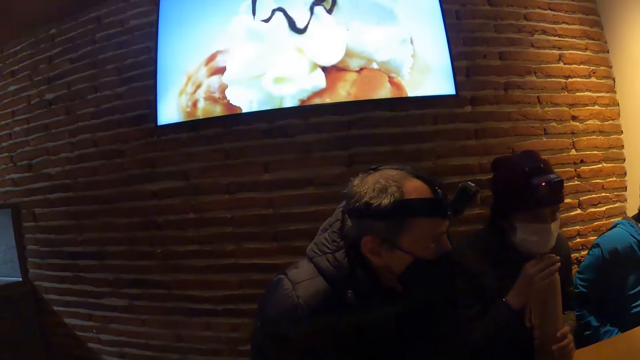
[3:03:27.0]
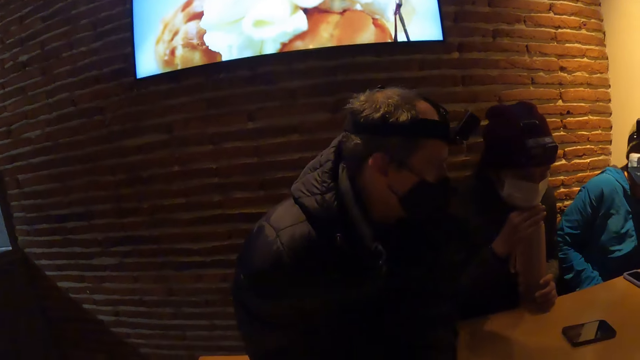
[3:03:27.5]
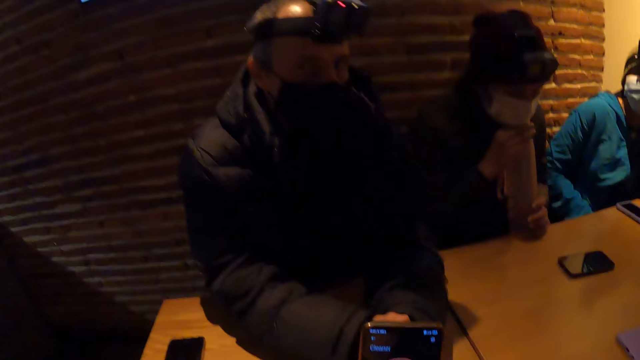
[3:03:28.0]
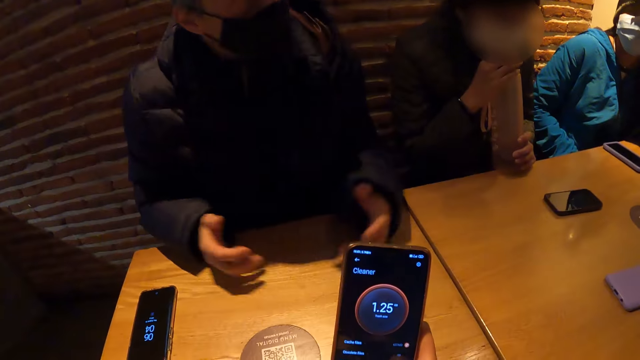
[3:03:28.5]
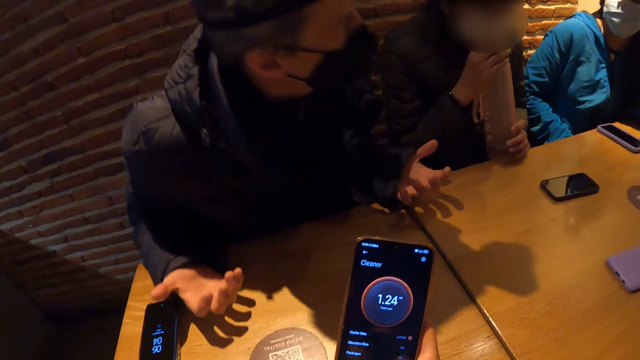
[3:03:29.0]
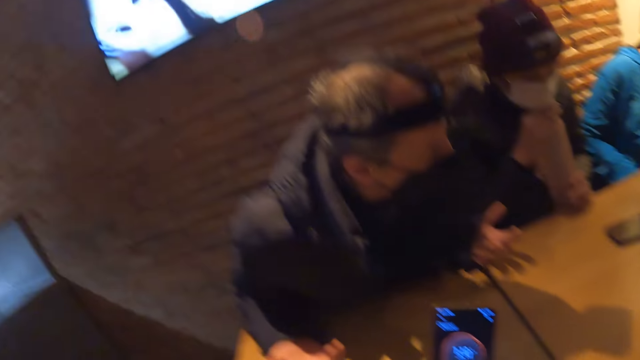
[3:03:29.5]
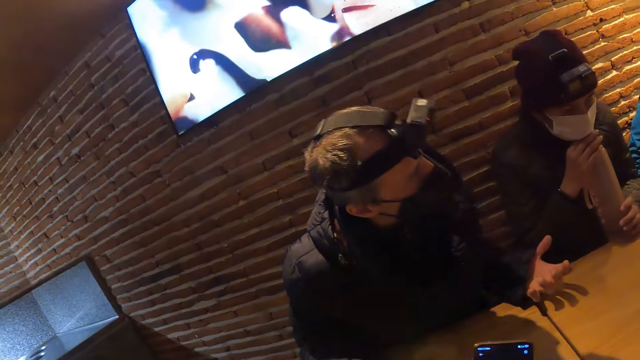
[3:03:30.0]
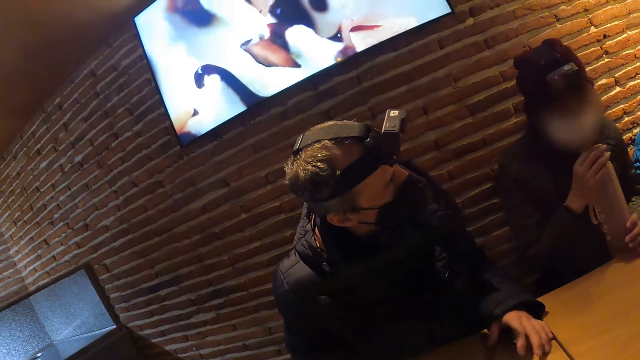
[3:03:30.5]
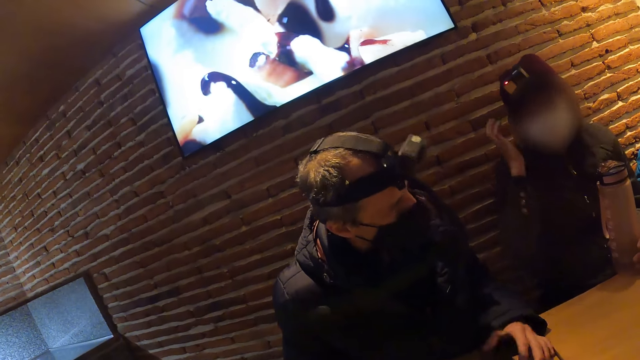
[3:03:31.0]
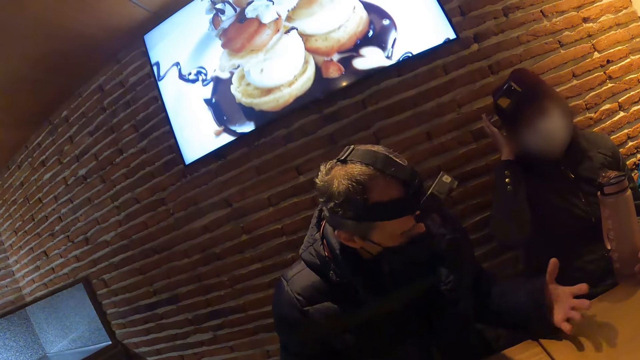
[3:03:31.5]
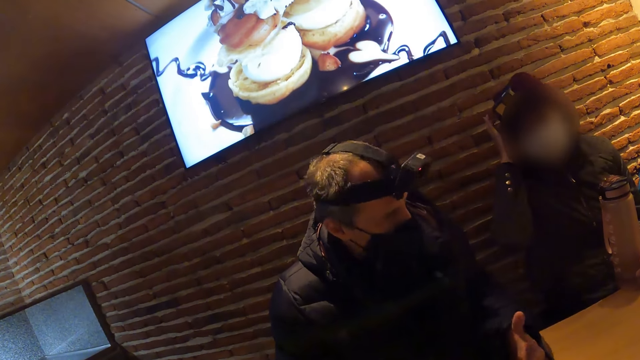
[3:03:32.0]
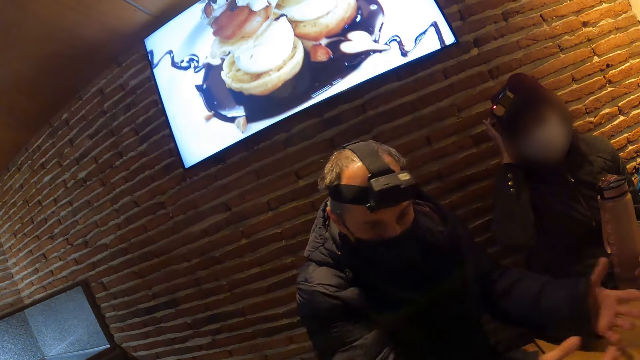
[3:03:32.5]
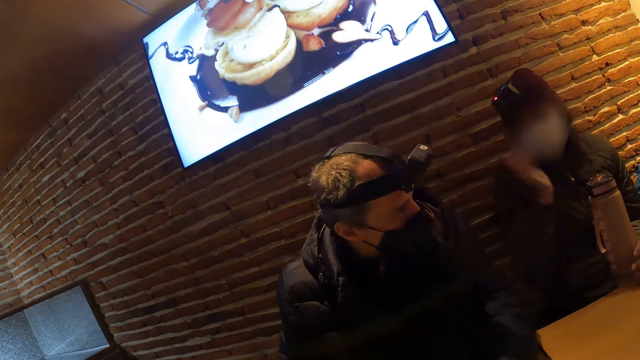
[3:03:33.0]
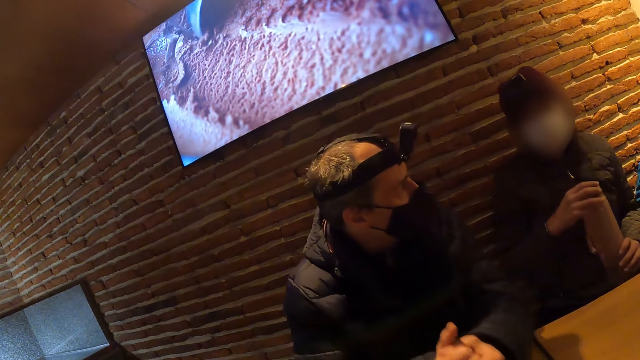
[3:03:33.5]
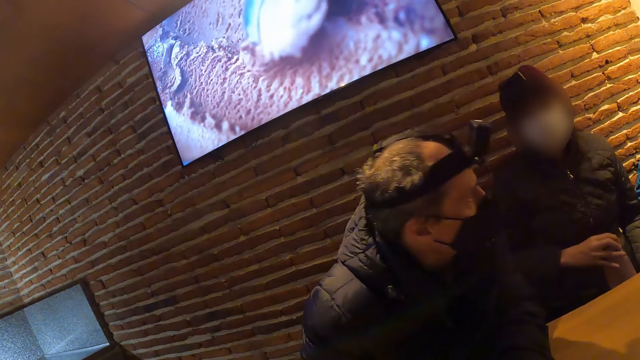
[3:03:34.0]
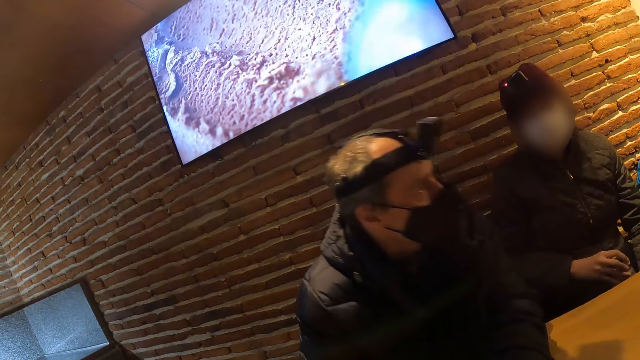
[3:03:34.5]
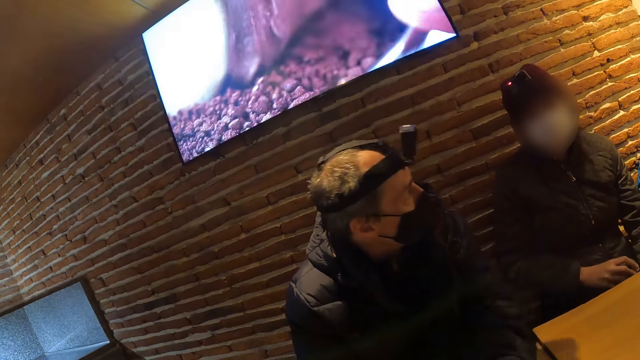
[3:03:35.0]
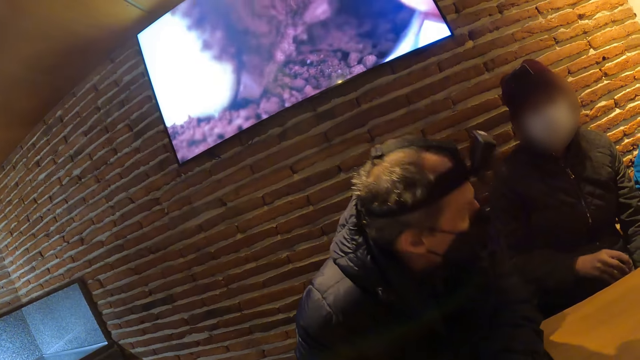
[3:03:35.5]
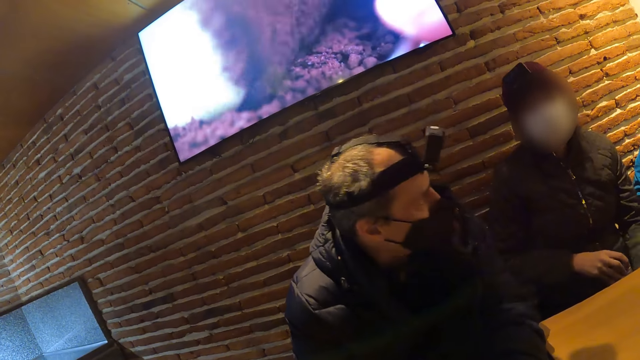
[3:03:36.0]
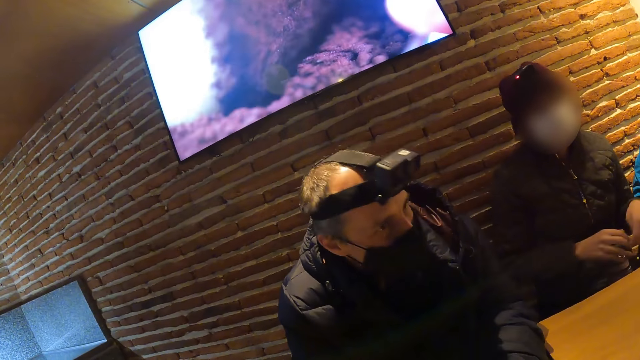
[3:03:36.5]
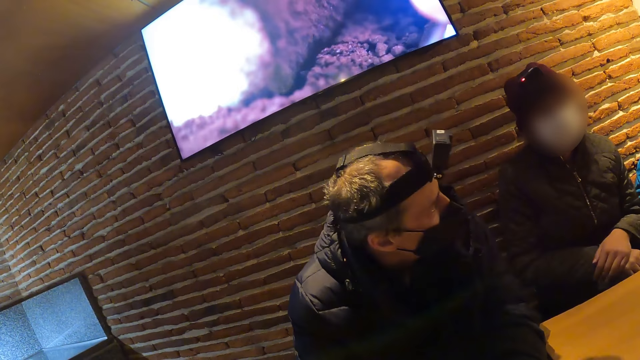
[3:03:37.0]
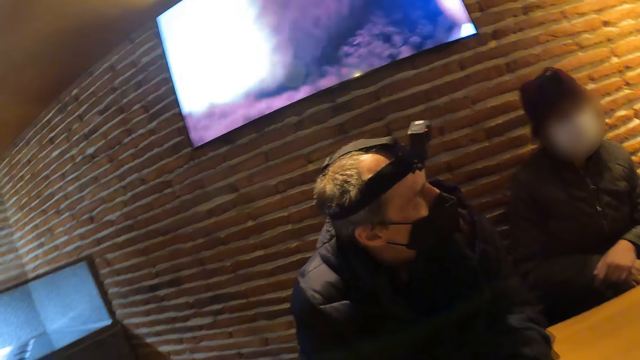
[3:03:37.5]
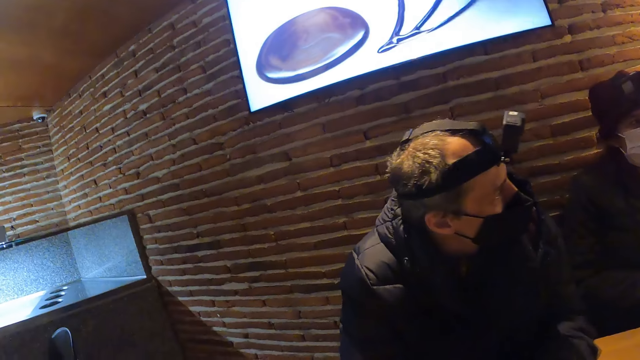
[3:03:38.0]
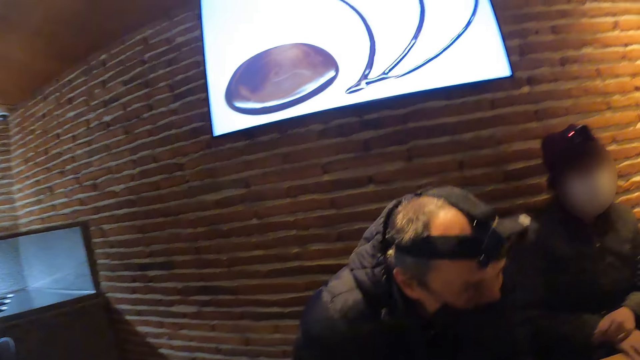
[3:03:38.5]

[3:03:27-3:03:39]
The woman places her head on her right hand on the water bottle on the table. The camera wearer holds the phone with her right hand. She stares at her phone. She stares at the television. The woman removes her head from her right hand on the water bottle on the table and removes her right hand from the water bottle on the table. The woman scratches her hair with her right hand. The woman places her right hand on the water bottle on the table. The woman picks up the water bottle from the table with her left hand. The woman places the water bottle on her lap with her hands. The woman removes her right hand from the water bottle on the lap. The woman places her right hand on the water bottle on her lap. The woman places her left hand on her right hand on the water bottle on her lap.

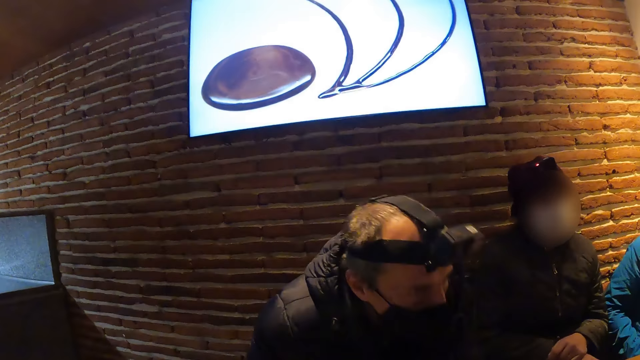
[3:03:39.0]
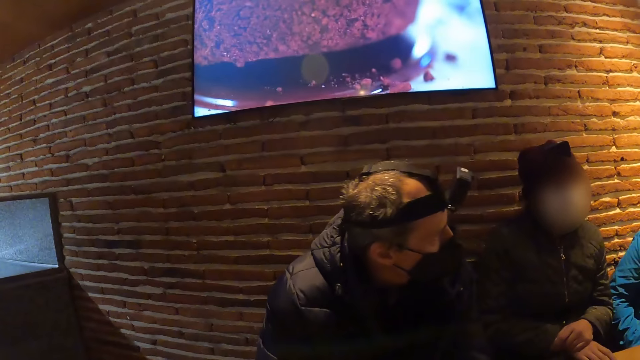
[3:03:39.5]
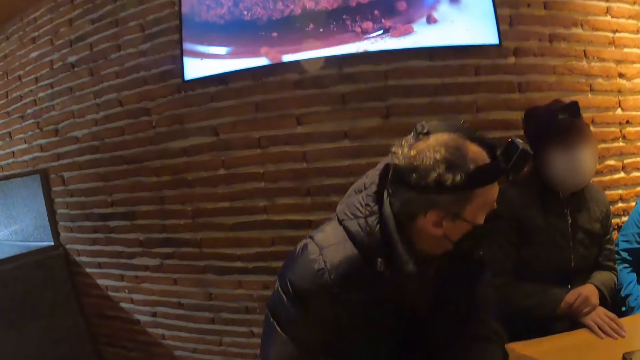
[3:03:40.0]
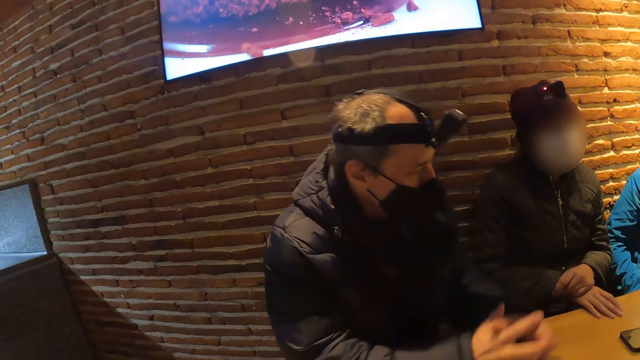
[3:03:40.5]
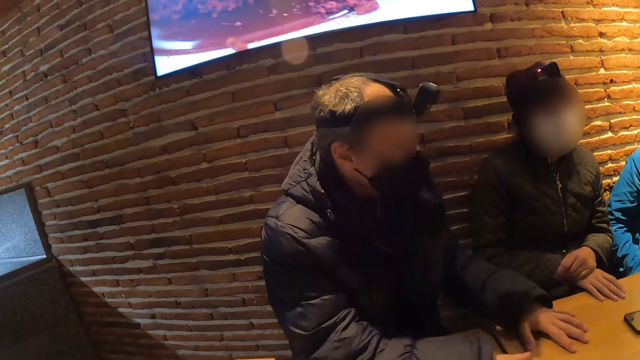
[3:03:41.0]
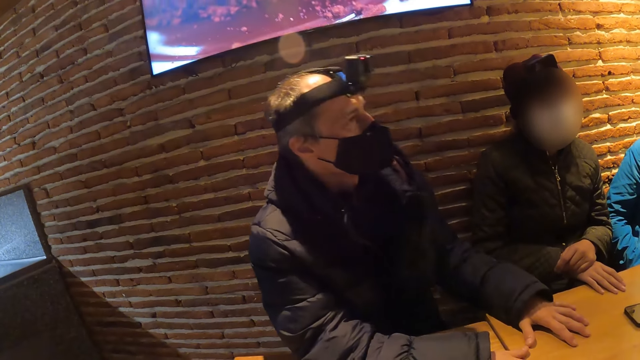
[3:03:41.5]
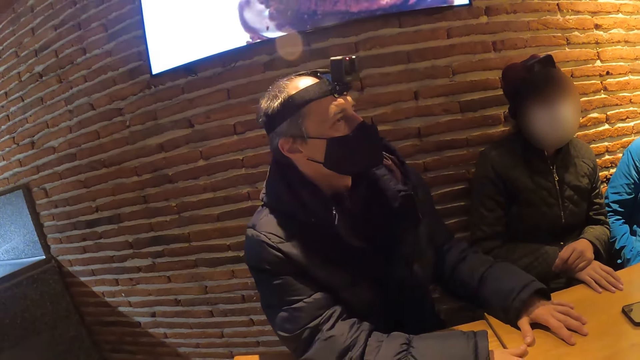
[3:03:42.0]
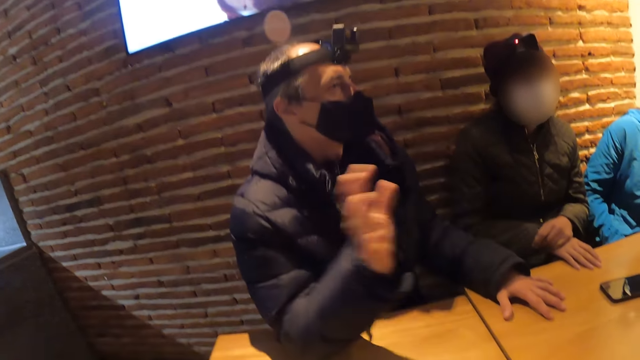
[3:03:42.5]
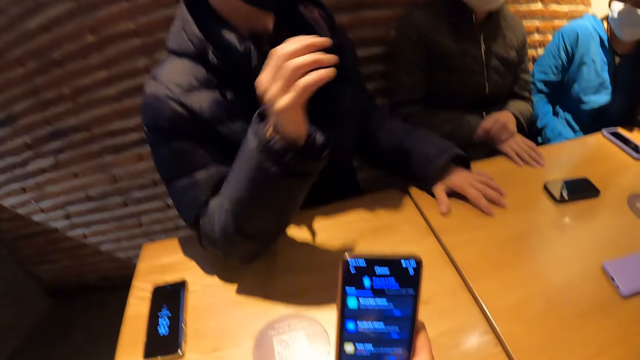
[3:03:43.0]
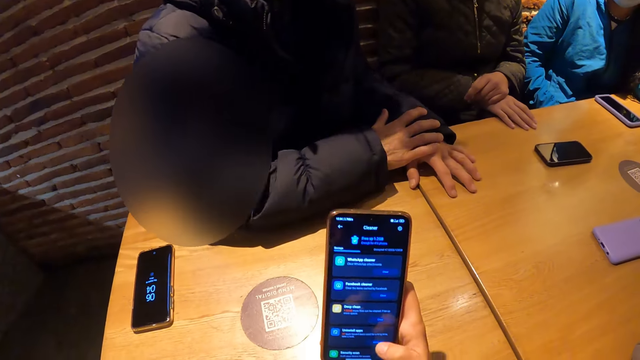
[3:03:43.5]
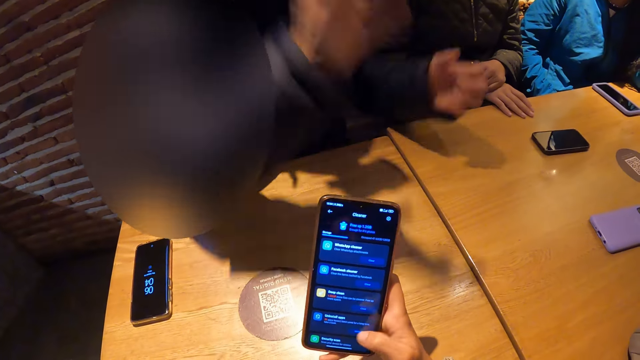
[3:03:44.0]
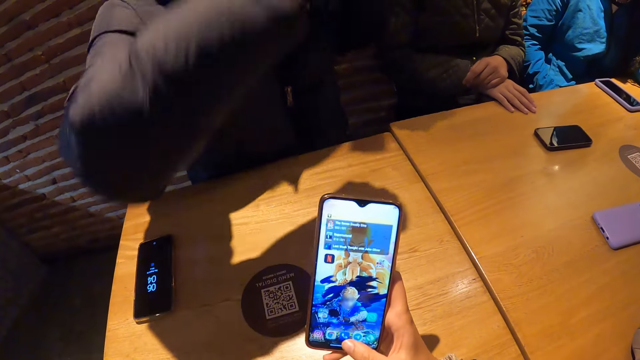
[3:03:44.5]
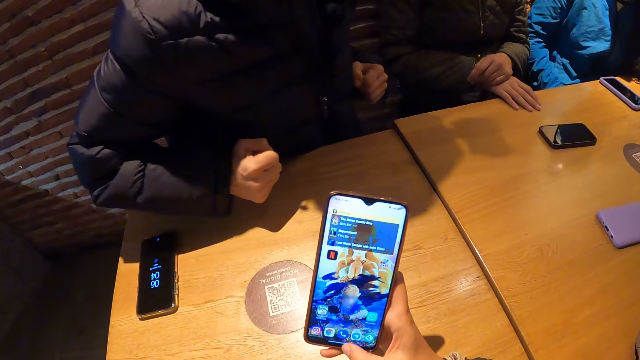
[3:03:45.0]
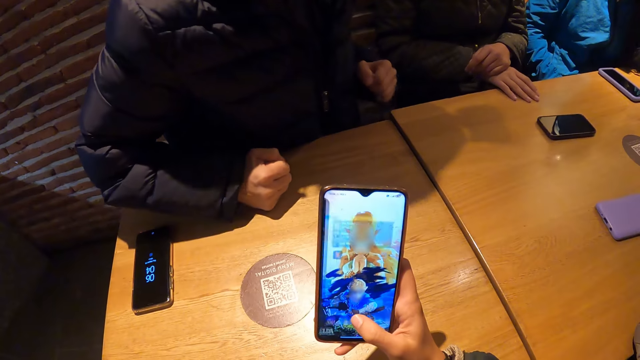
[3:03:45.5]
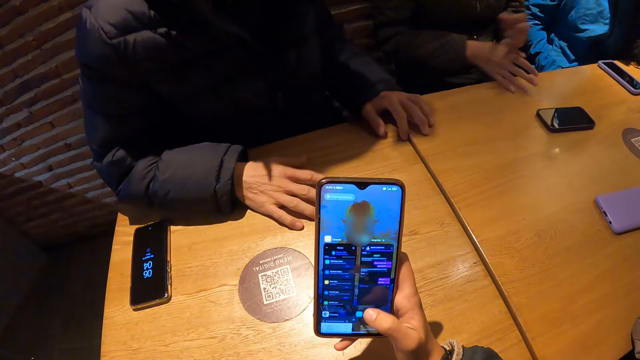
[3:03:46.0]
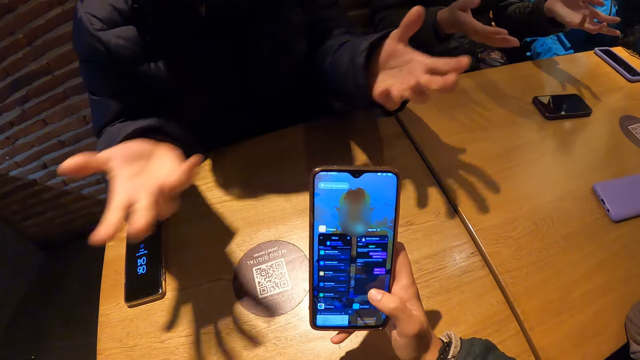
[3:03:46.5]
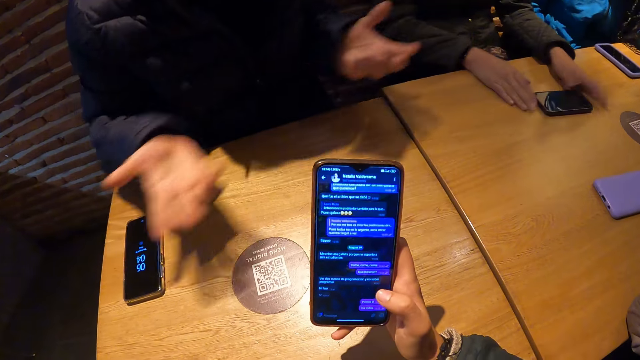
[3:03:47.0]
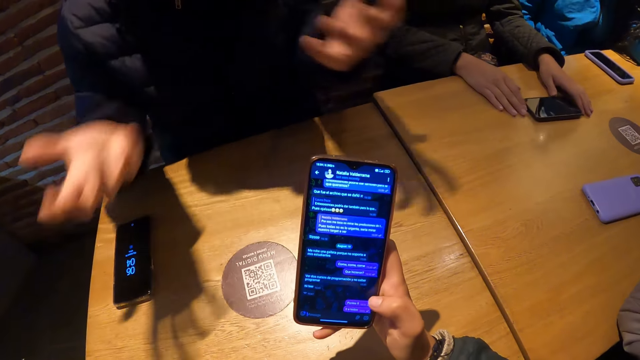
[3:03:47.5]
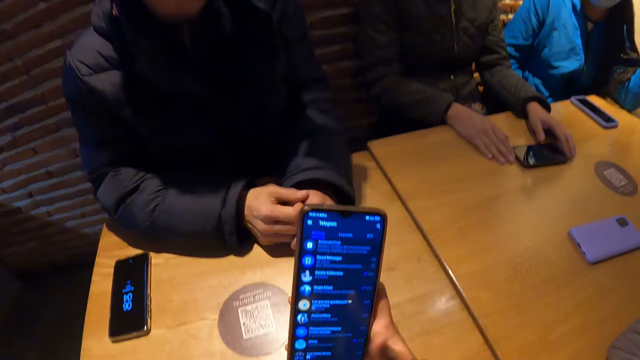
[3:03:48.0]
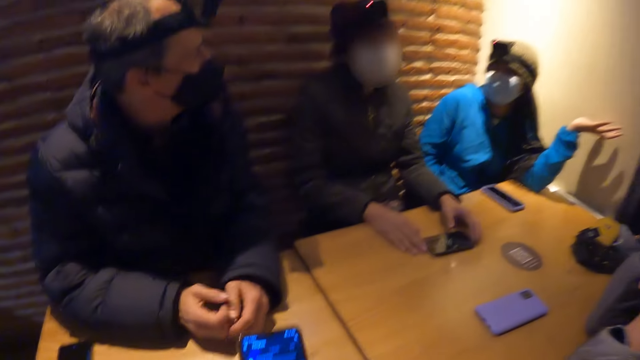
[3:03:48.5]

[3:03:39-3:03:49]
The woman places her right hand on the table. The camera wearer presses the phone in her right hand with her right hand. She operates the phone. The man removes his hands from the table. He places his right hand on the table. He places his right hand on the table again. The woman removes her left hand from her right hand and removes her right hand from the table. The man removes his hands from the table. The woman drops her hands on the table. The man places his hands on the table.
